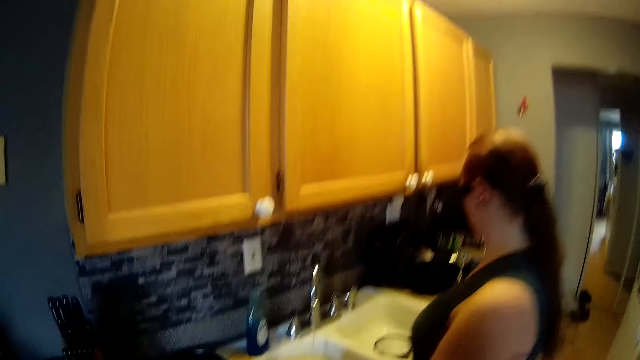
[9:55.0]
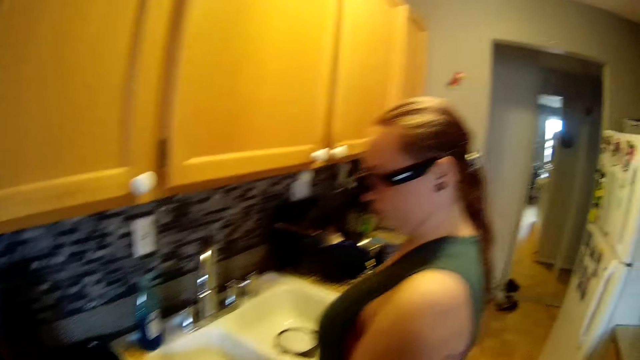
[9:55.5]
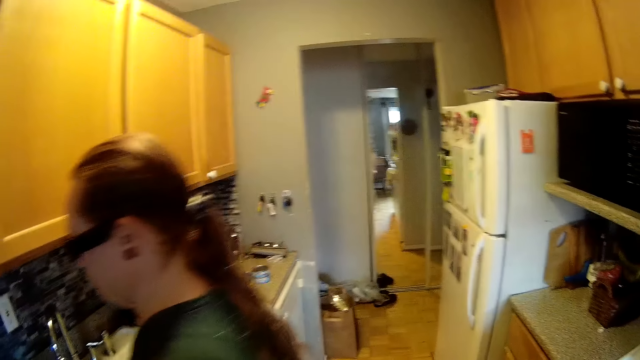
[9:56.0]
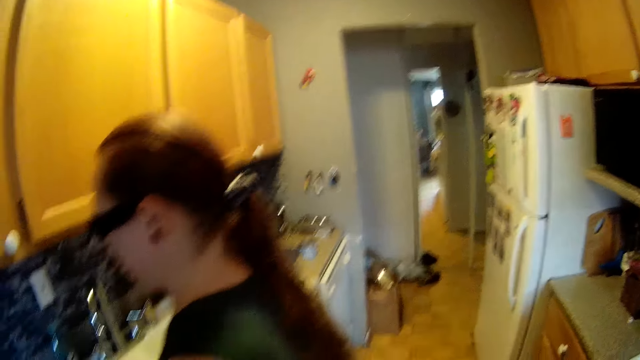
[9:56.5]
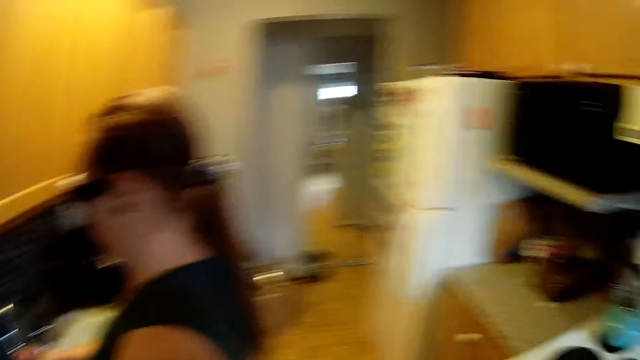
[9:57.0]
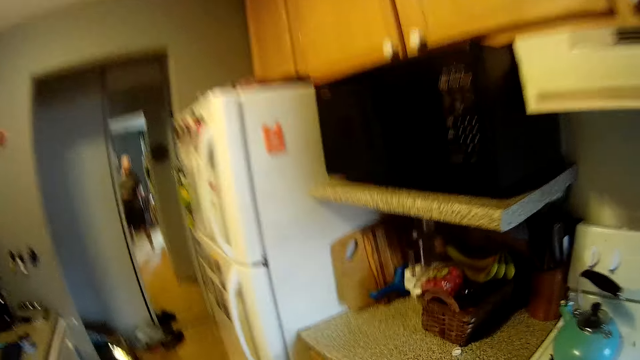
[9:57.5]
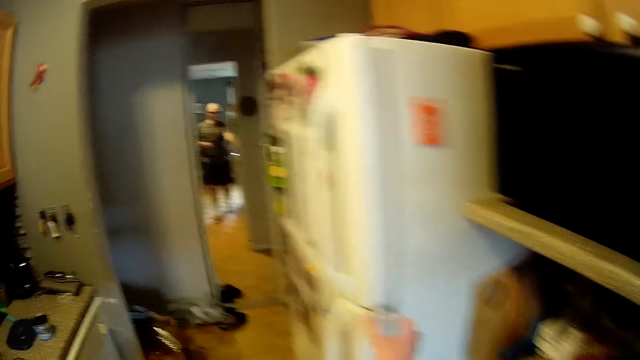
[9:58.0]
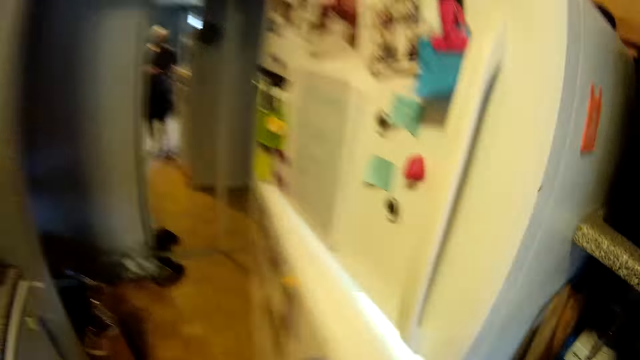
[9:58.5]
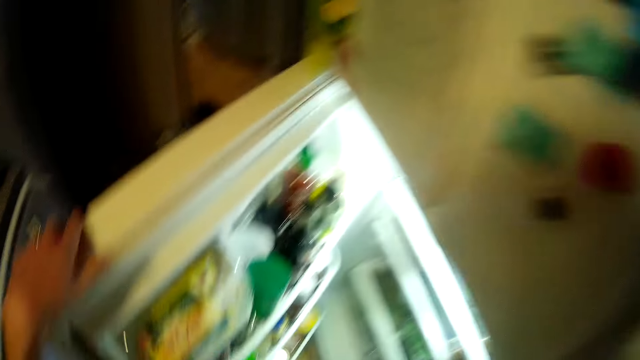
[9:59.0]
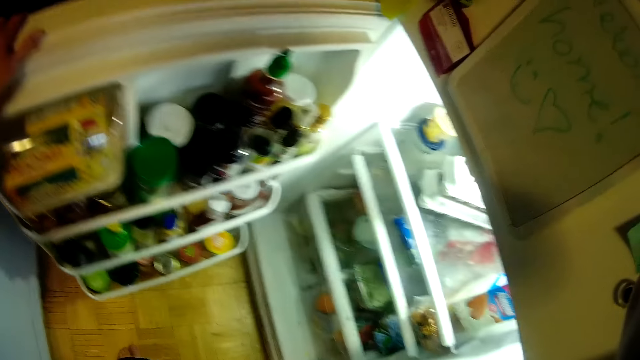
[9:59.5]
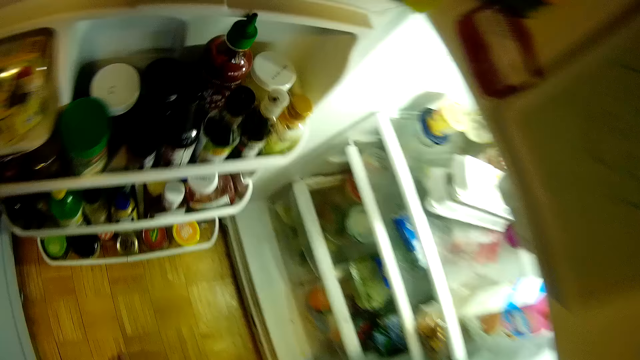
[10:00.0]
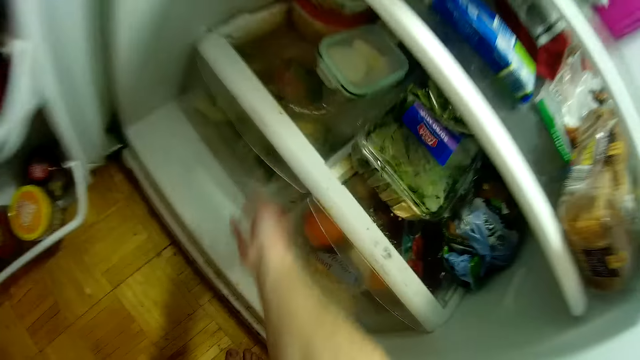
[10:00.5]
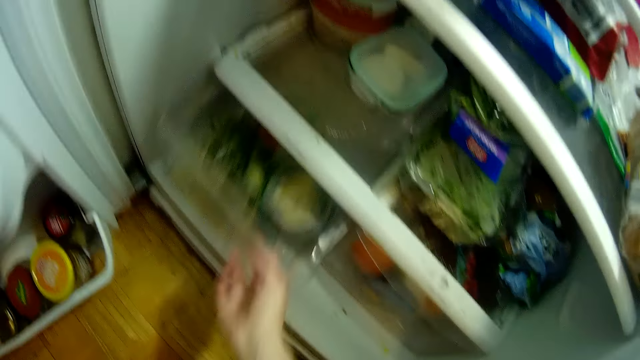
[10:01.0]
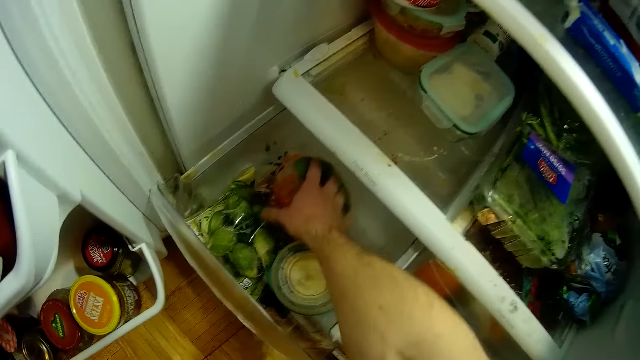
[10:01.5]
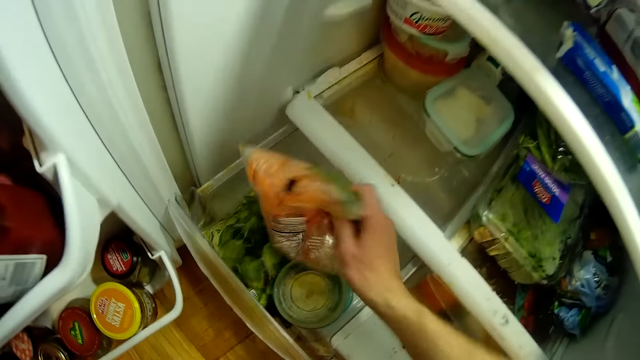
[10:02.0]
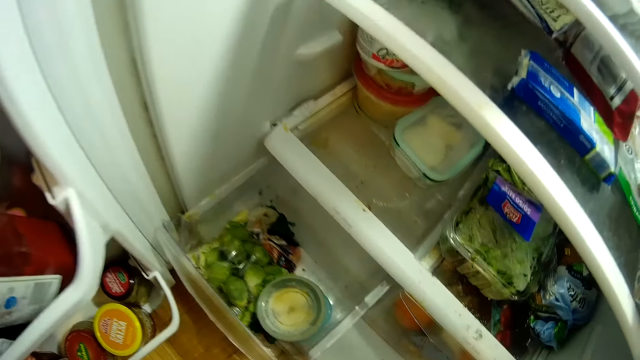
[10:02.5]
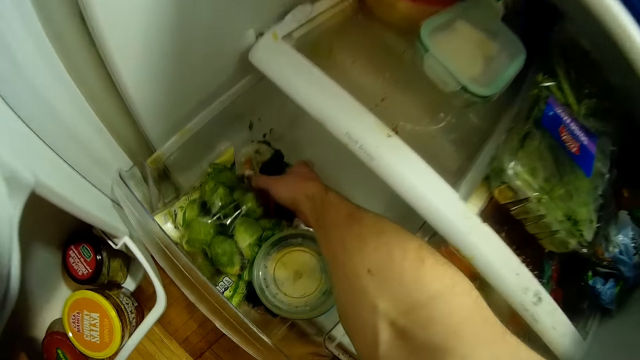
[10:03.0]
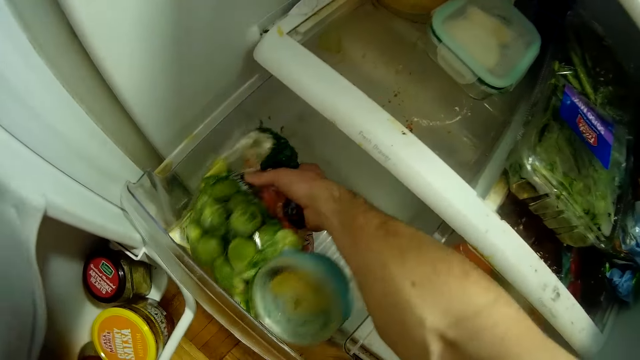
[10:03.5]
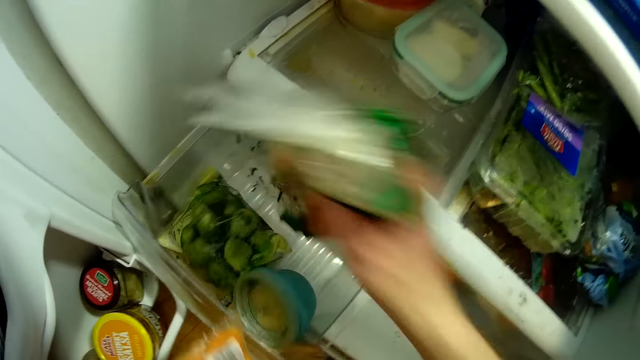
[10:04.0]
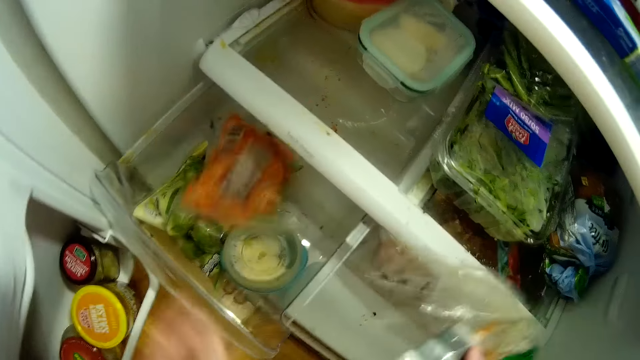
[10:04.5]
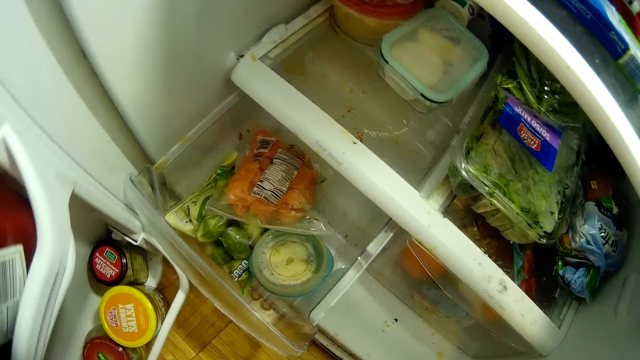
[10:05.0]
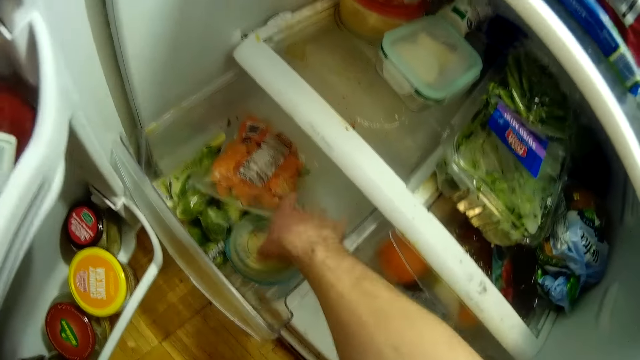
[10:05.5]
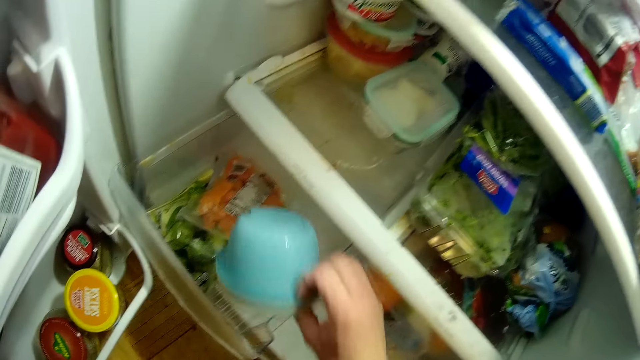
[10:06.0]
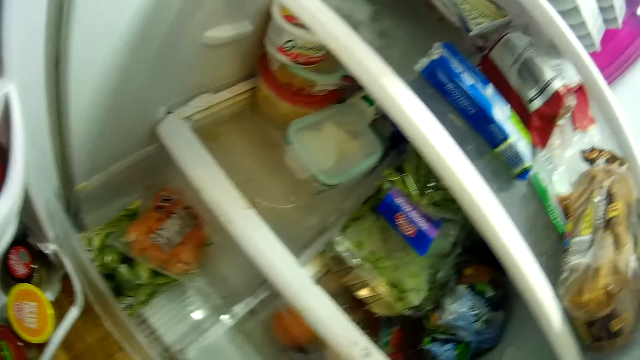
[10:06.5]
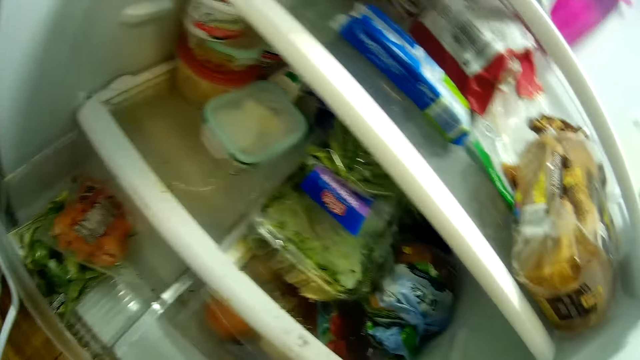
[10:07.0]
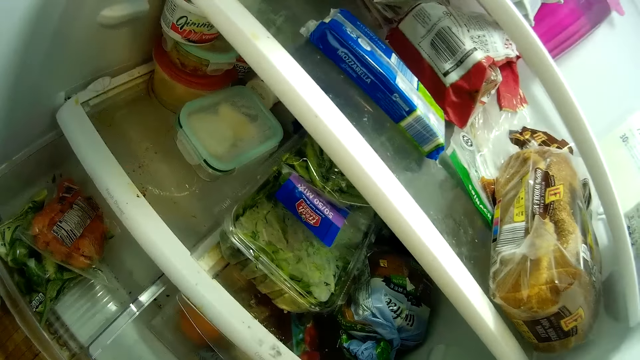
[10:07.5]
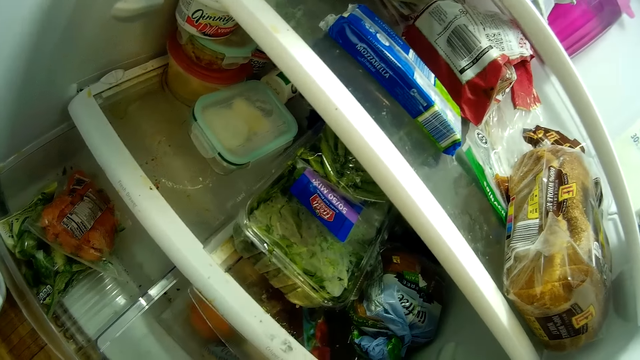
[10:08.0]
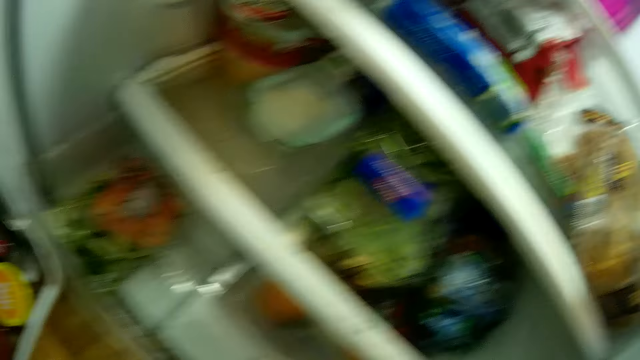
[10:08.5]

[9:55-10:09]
The camera wearer walks towards a refrigerator in the kitchen. He opens the refrigerator with his right hand. He holds the refrigerator door with his left hand. He pulls out a crisper with his right hand. He takes out a bag of sliced carrots from the crisper with his right hand. He takes out the bag of carrots from the crisper with his right hand. He drops the bag of sliced carrots into the crisper with his right hand. He picks up a sachet. He takes out a bowl from the crisper with his right hand. He interacts with the woman in the kitchen.

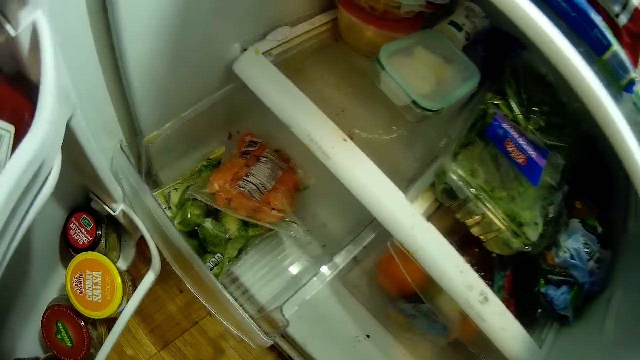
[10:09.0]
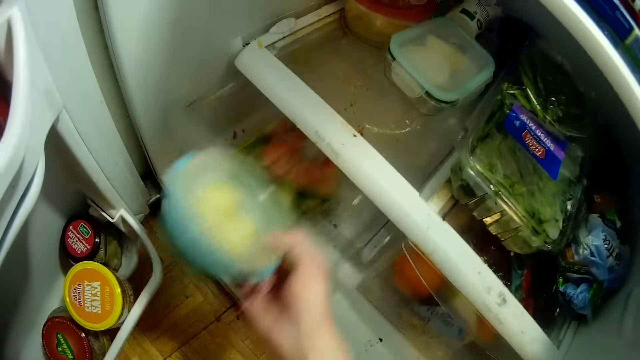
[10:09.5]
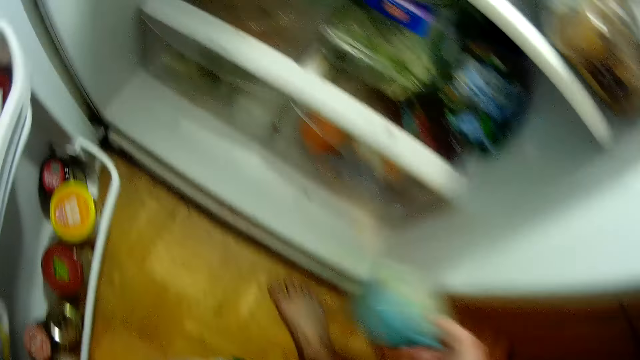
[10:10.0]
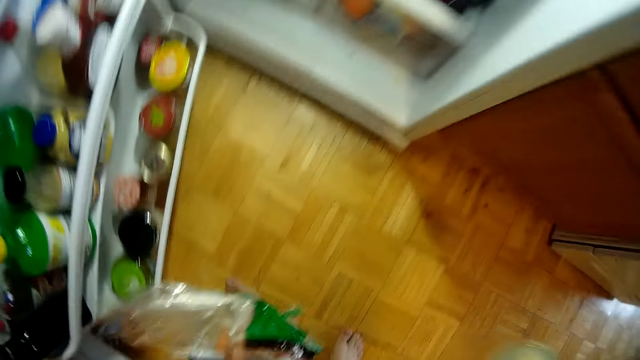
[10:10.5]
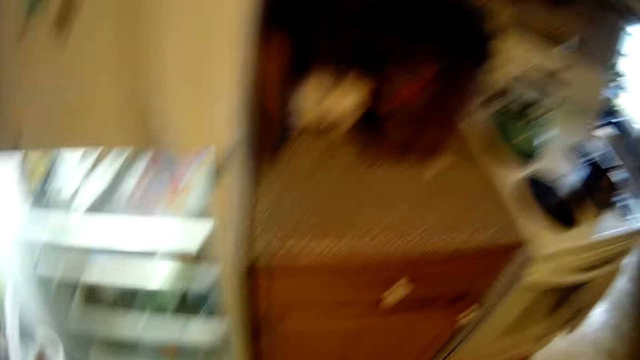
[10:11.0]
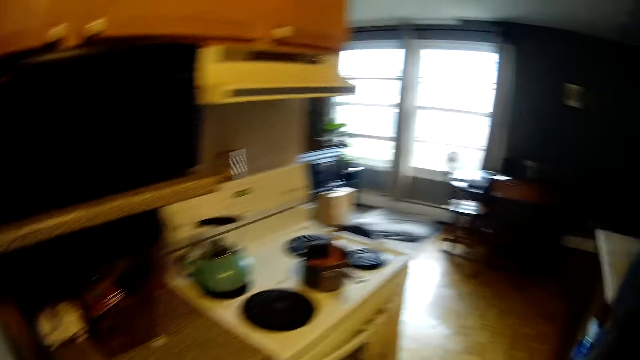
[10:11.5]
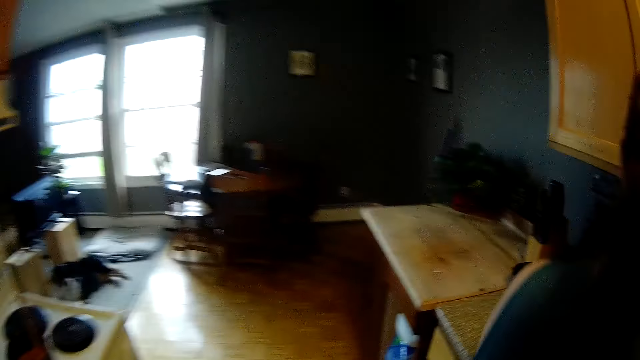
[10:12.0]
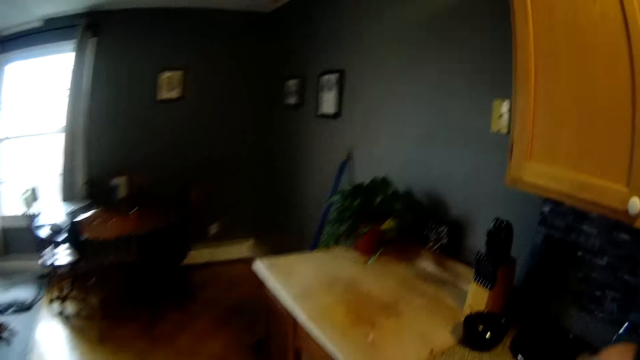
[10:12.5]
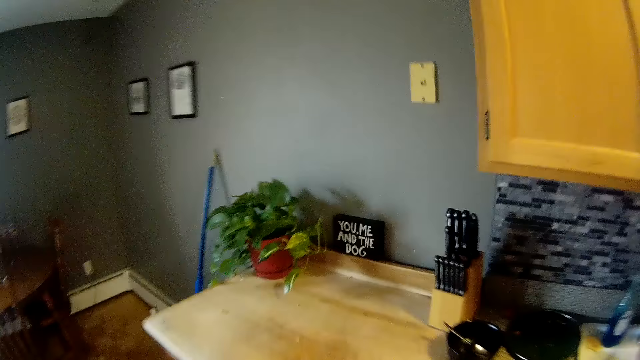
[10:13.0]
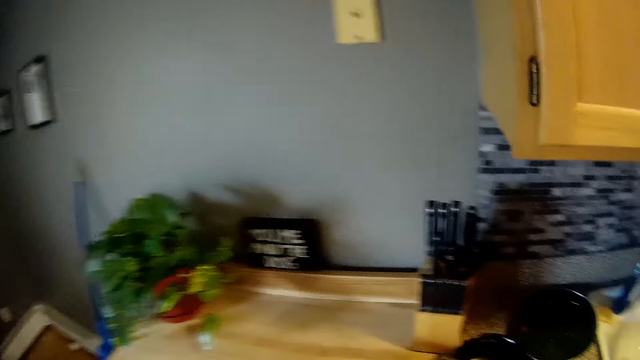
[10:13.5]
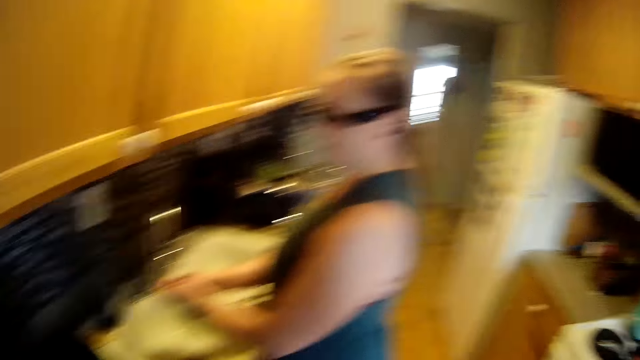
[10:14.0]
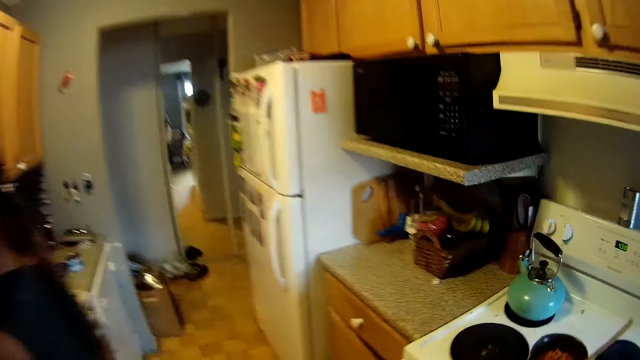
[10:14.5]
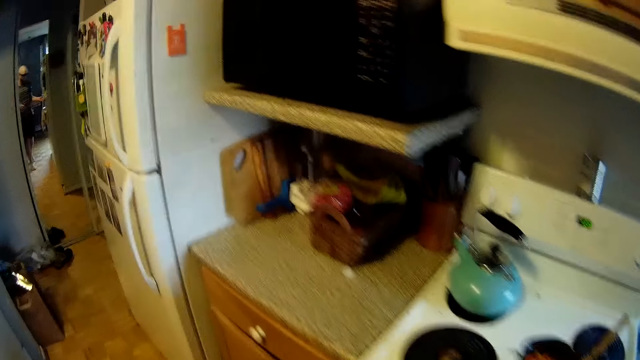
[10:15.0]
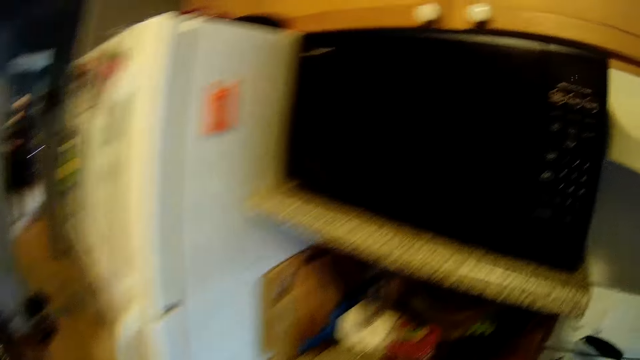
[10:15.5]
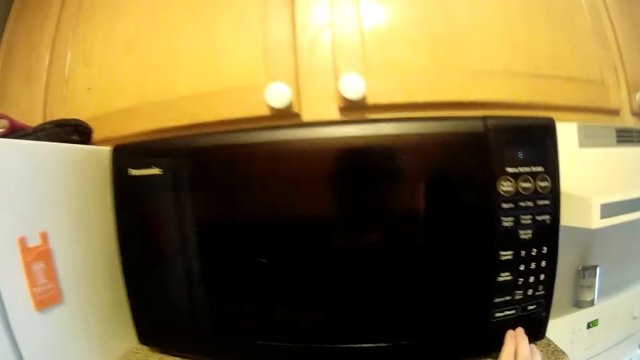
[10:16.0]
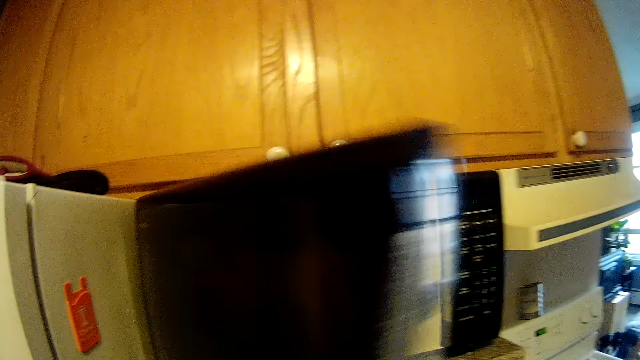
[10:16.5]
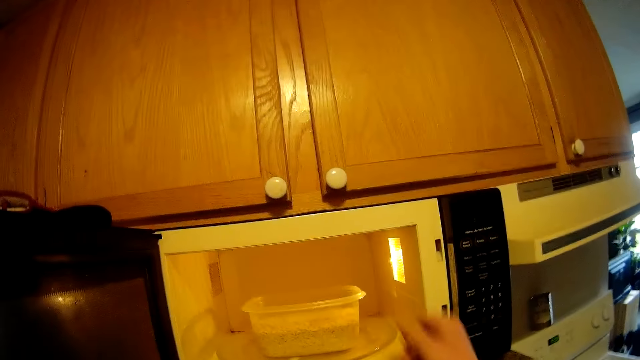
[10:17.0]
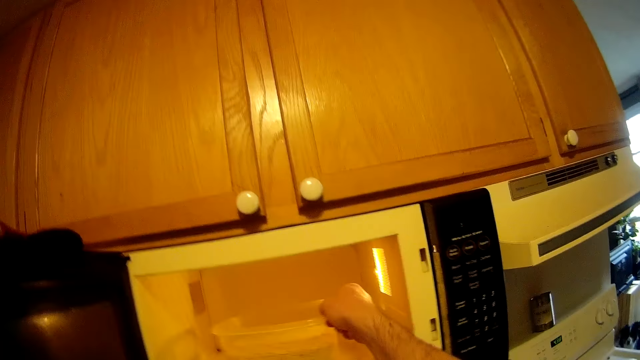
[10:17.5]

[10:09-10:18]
The camera wearer closes the crisper with his right hand. He drags the container in the refrigerator. He walks in the room. He converses with the woman in the kitchen. He opens a microwave with his left hand.
